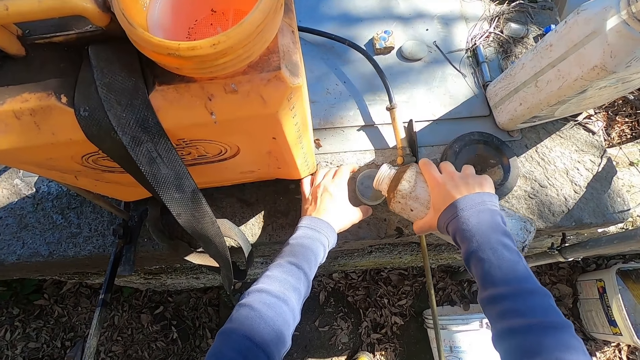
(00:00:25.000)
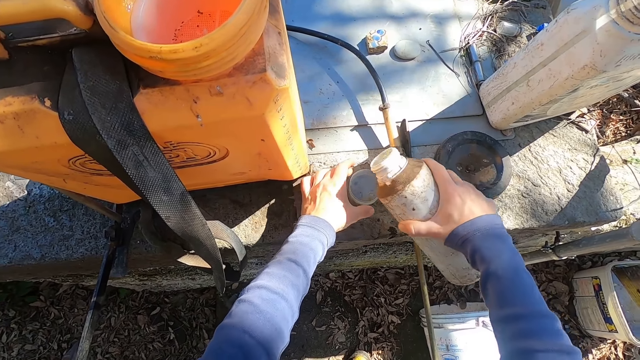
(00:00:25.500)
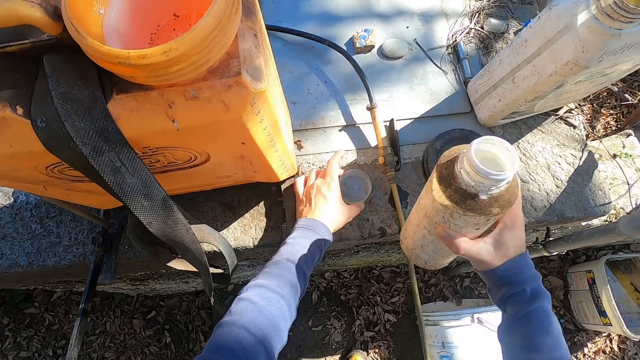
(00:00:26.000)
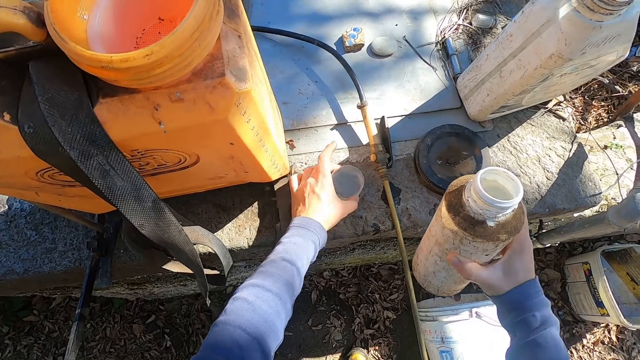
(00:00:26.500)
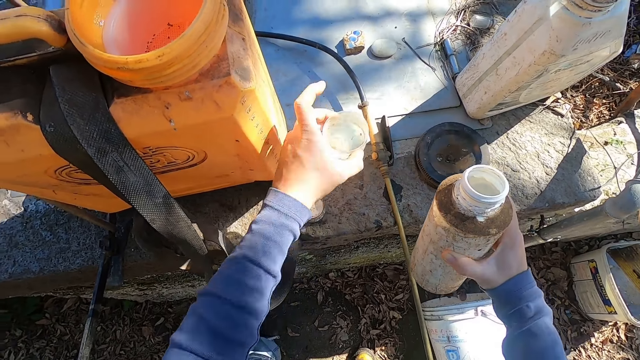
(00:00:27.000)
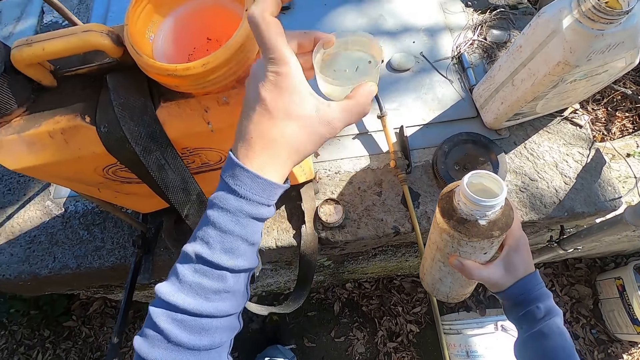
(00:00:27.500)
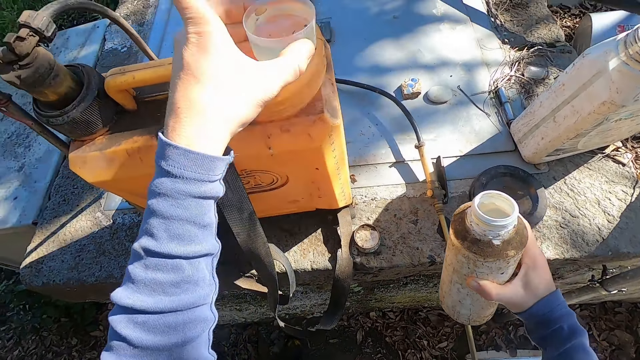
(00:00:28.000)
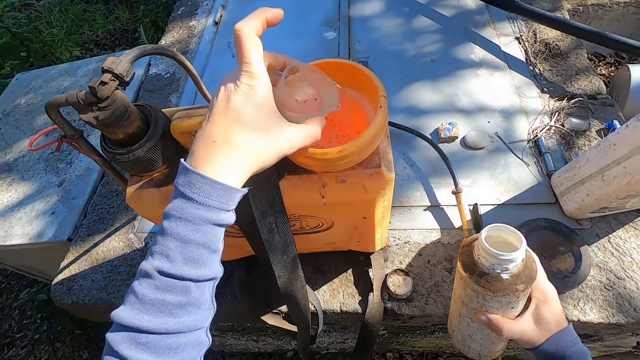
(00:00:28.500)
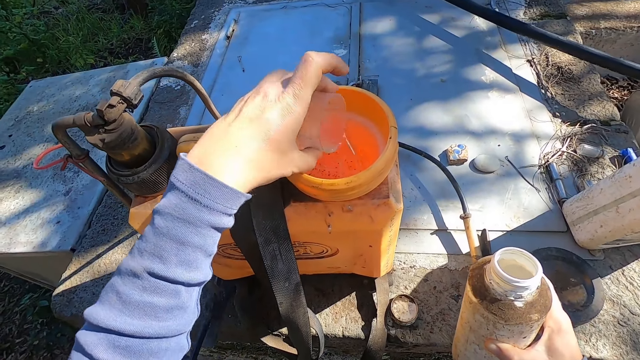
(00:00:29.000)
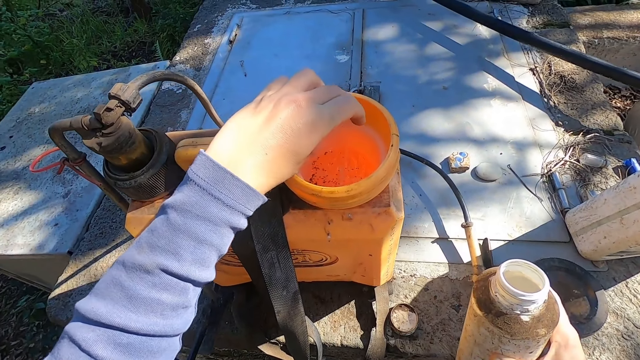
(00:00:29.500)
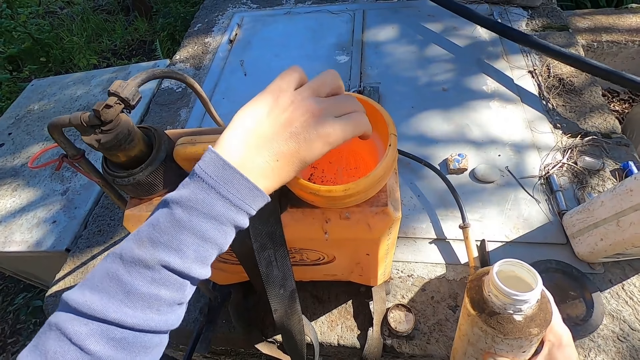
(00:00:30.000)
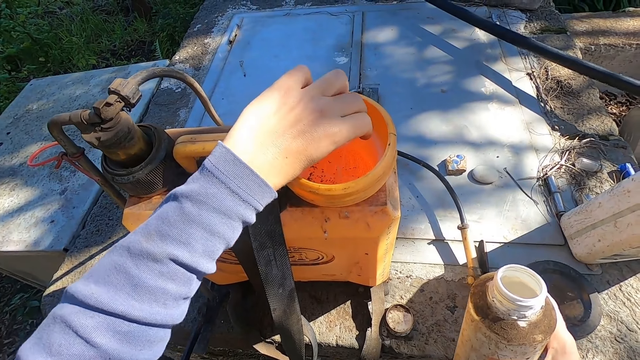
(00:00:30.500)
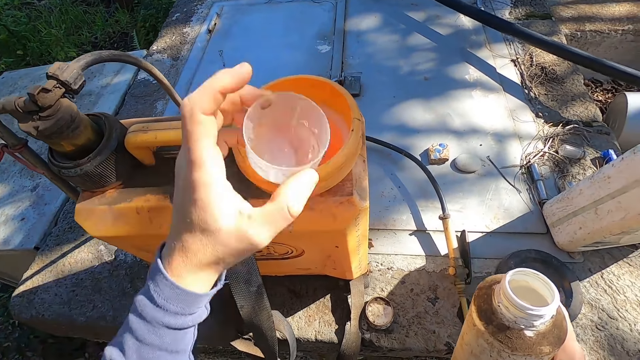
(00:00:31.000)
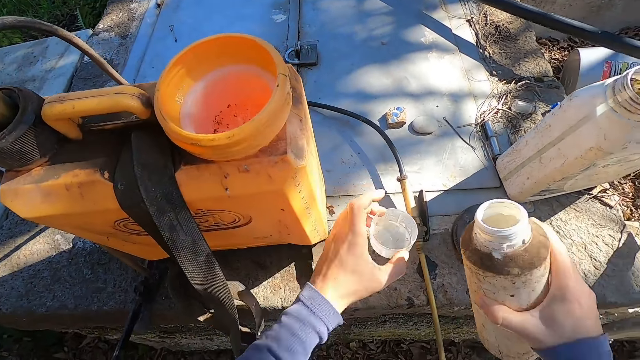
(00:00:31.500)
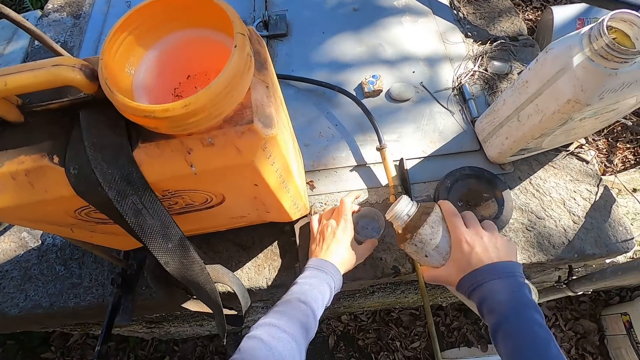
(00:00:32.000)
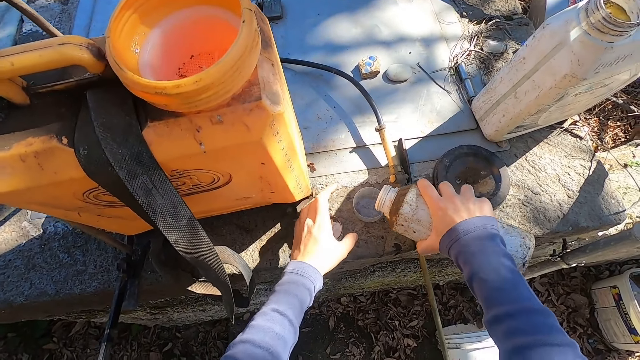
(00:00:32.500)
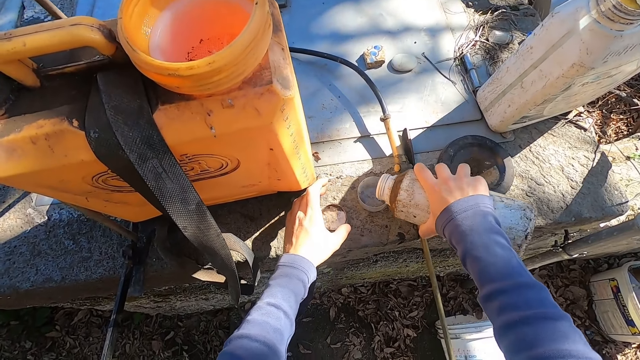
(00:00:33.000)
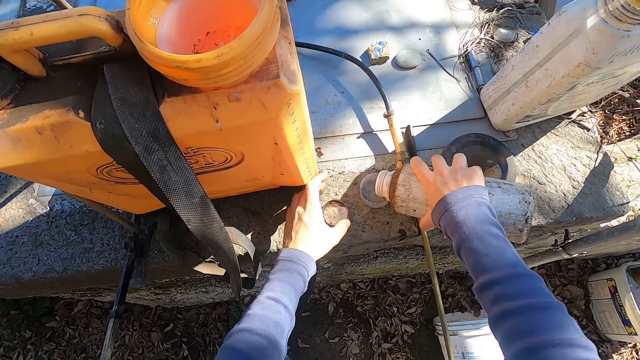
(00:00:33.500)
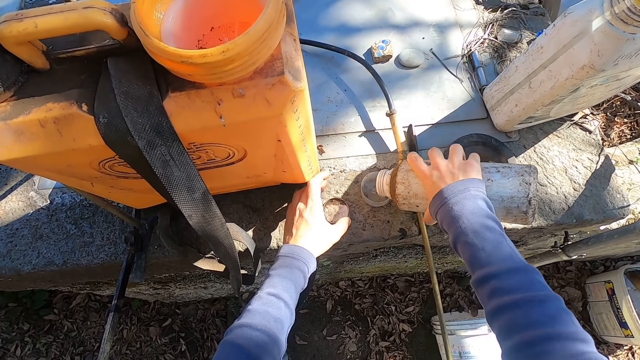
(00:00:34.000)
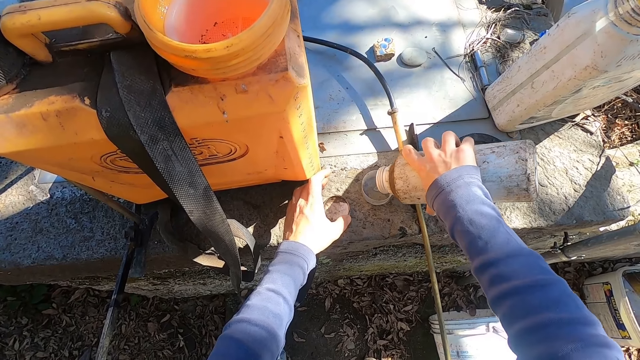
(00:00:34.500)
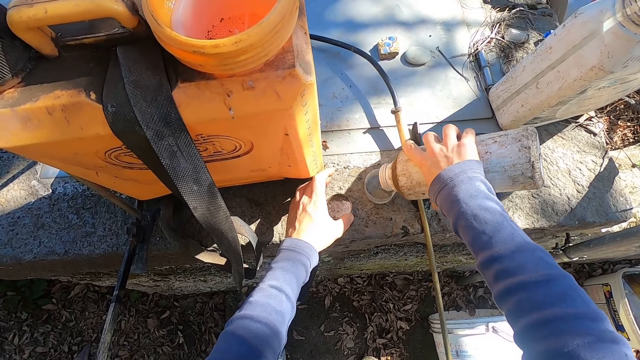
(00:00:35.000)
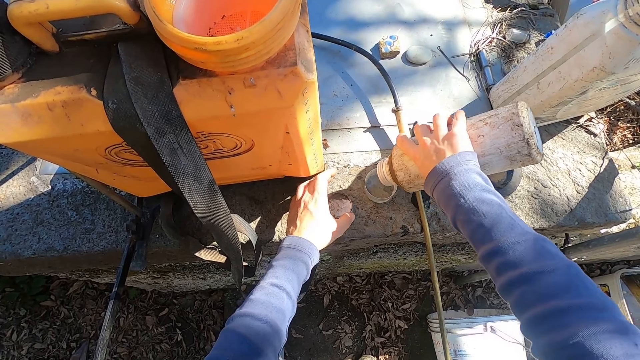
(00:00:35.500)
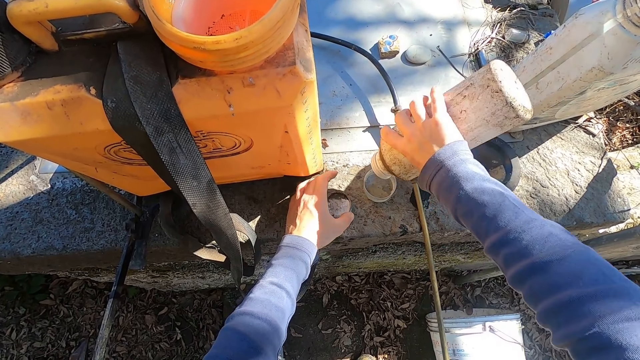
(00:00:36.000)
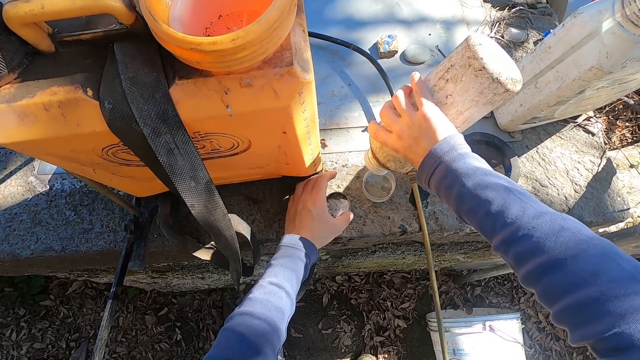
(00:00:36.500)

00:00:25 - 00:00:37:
The camera wearer carries the plastic cup from the floor with his left hand. He pours the chemical liquid from the plastic bottle in the cup into a sprayer tank with his left hand. He places the cup on the floor with his left hand. He pours the chemical liquid from the plastic bottle into the cup on the floor with his right hand.

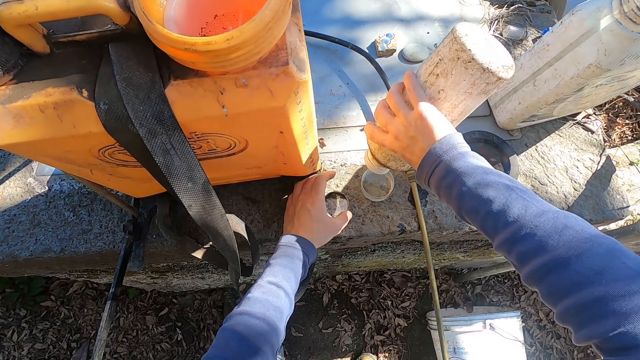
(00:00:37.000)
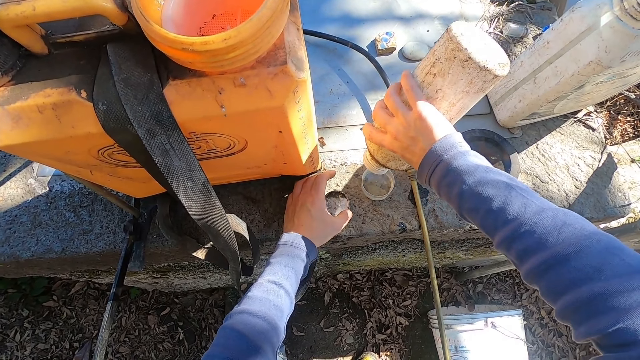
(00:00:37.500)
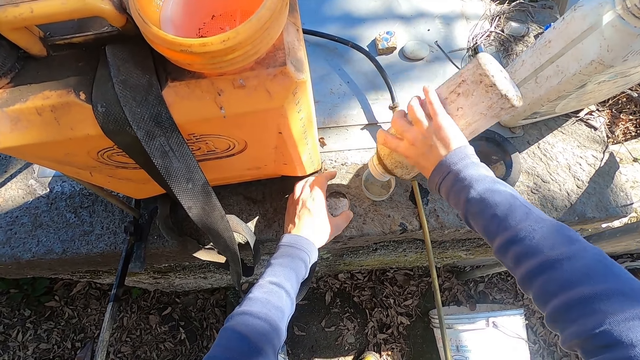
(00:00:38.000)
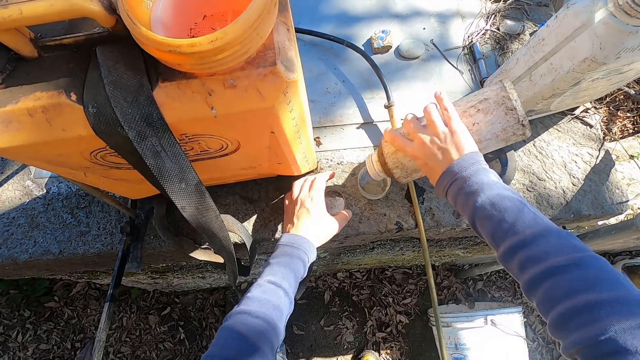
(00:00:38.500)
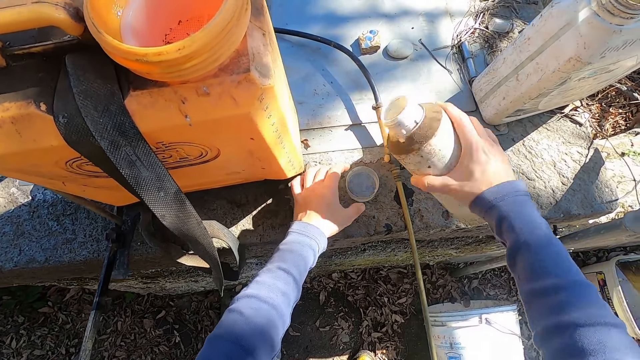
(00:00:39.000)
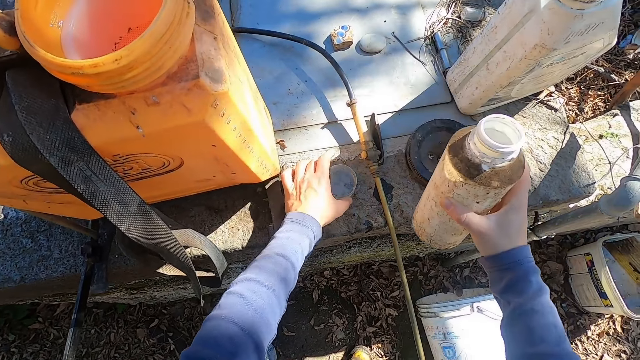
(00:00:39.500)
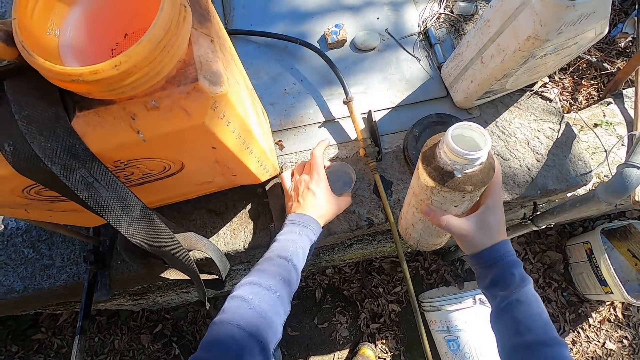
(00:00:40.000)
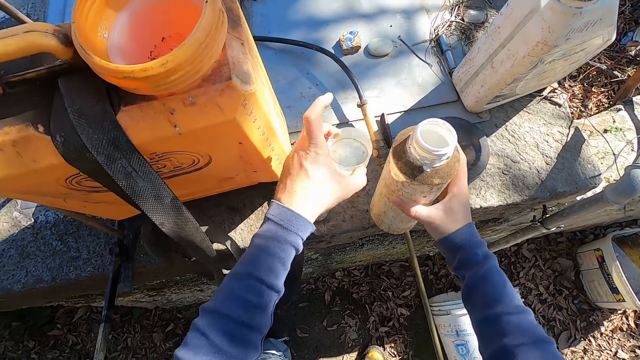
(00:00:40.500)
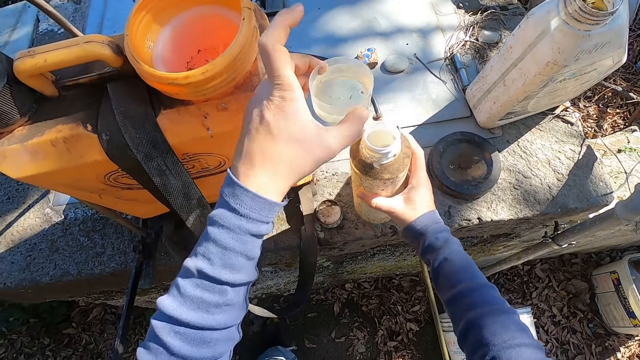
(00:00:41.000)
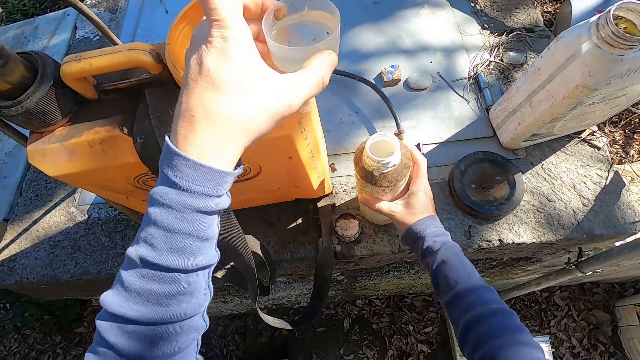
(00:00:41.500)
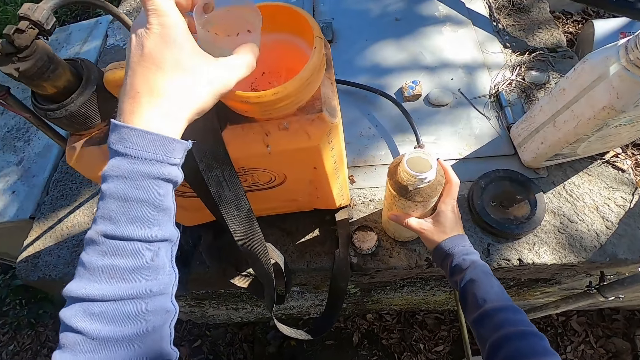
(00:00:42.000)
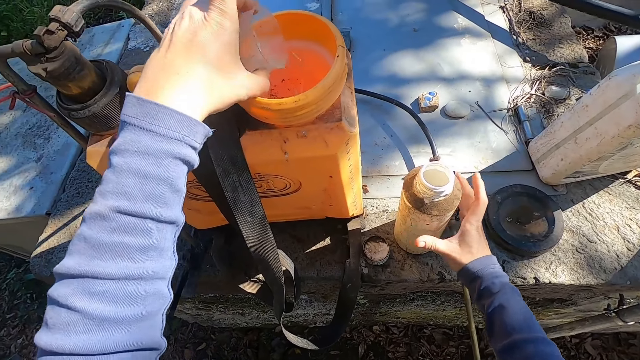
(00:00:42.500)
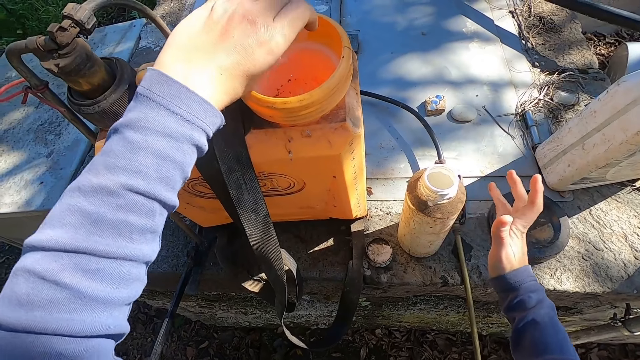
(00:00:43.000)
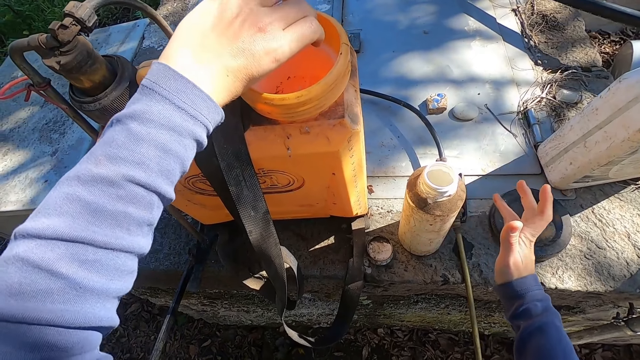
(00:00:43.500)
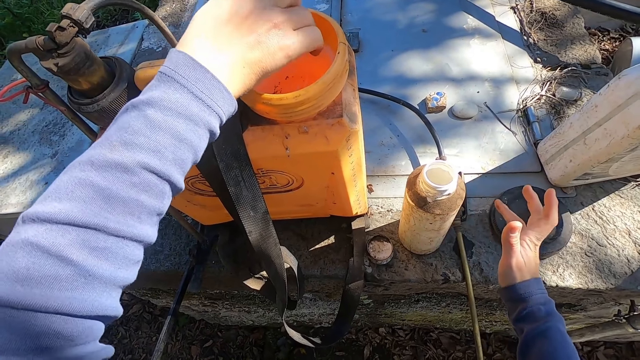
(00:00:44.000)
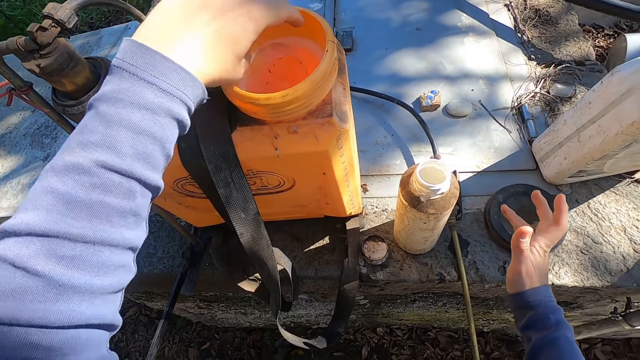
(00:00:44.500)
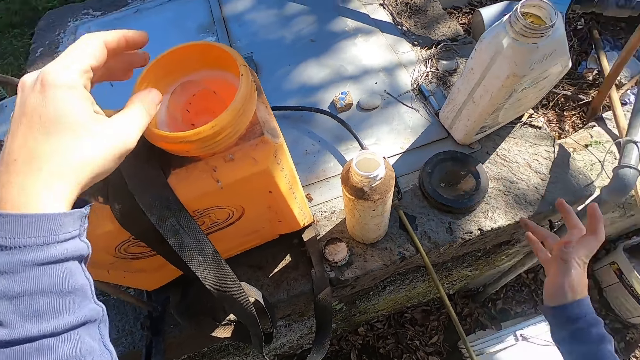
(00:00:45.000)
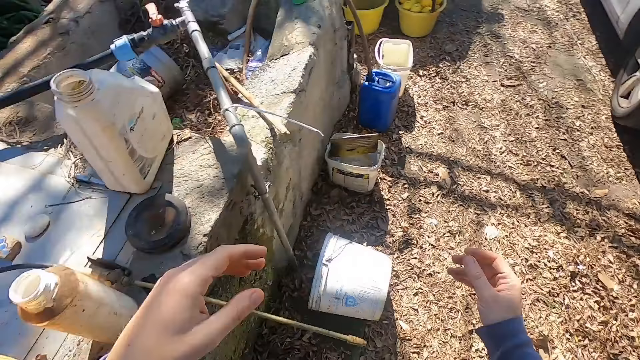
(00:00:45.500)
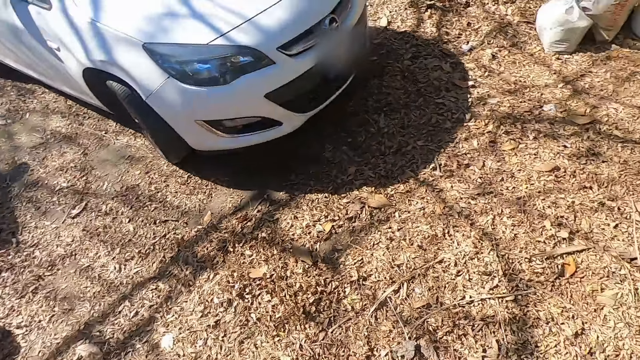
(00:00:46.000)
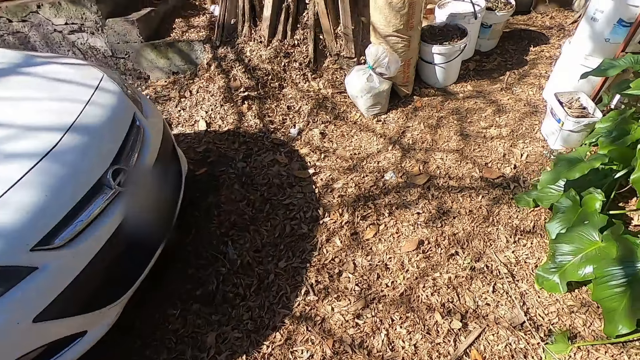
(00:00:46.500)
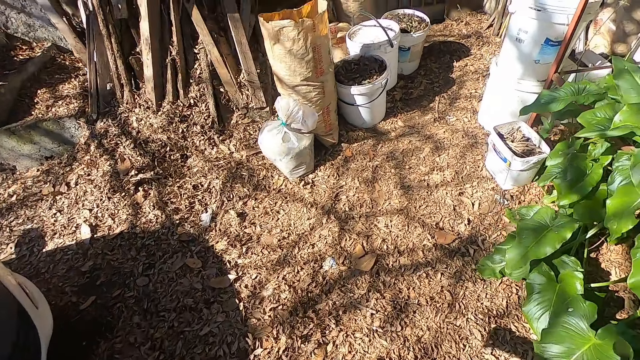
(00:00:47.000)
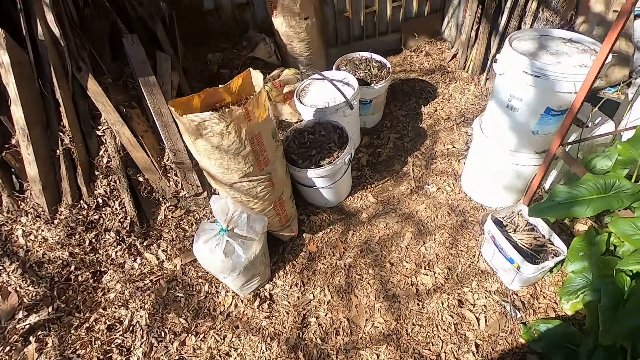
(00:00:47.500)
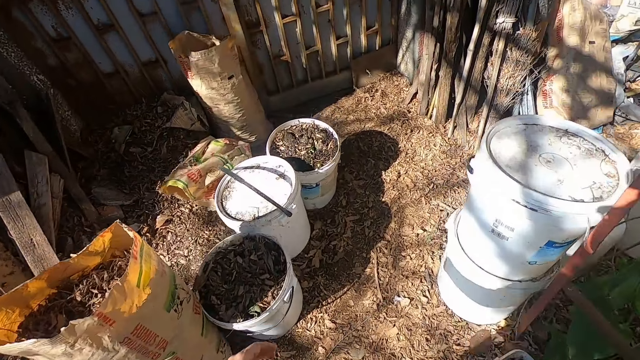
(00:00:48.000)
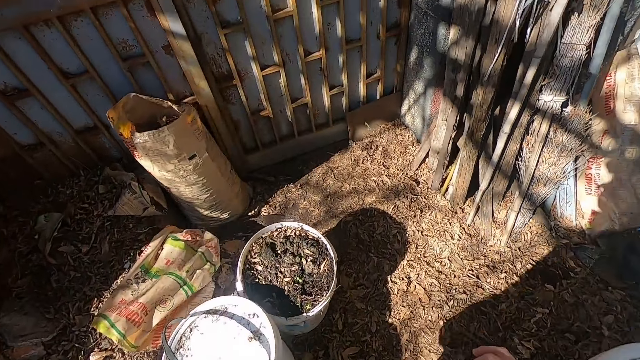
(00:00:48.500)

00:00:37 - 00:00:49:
The camera wearer carries the plastic cup from the floor with his left hand. He drops the plastic bottle on the floor with his right hand. He pours the chemical liquid from the plastic bottle in the cup into a sprayer tank with his left hand. He drops the cup in the sprayer tank with his left hand. He walks around a parking lot.
